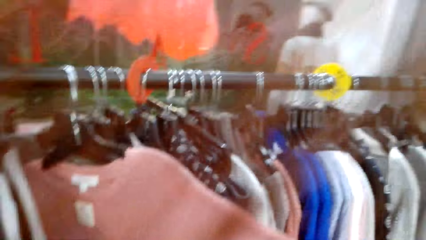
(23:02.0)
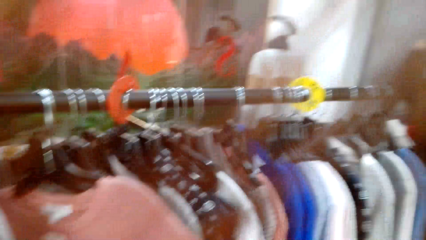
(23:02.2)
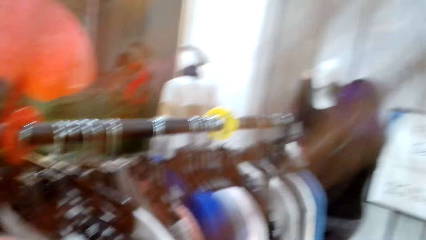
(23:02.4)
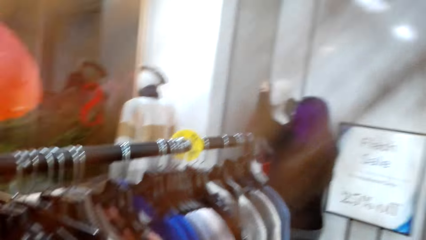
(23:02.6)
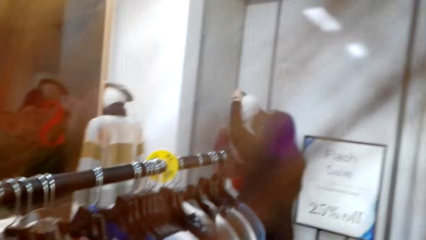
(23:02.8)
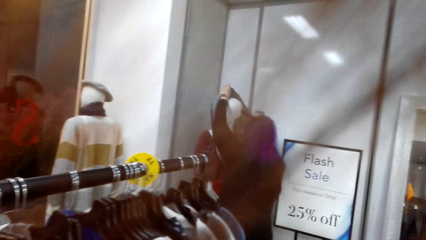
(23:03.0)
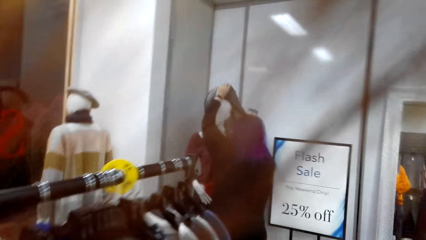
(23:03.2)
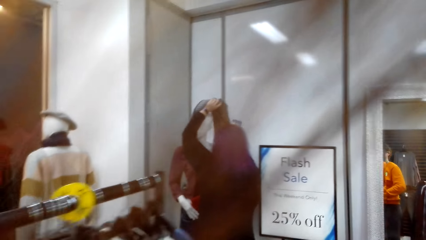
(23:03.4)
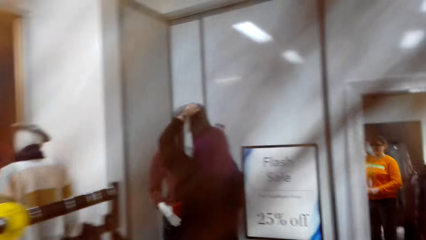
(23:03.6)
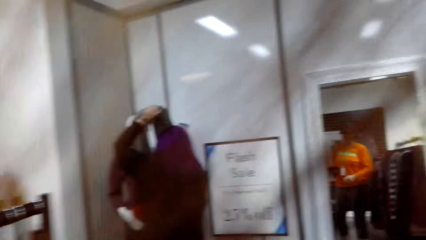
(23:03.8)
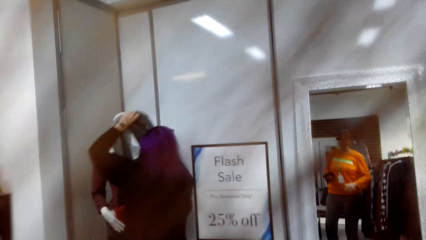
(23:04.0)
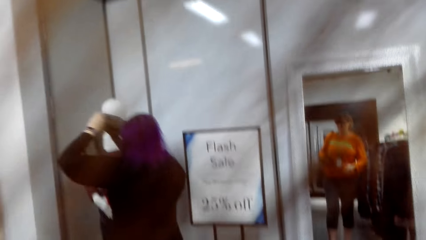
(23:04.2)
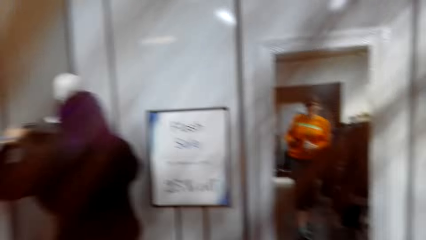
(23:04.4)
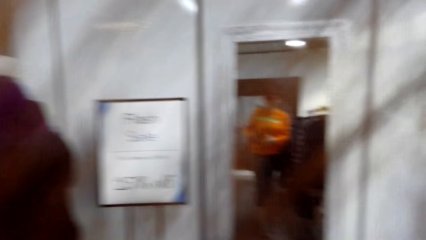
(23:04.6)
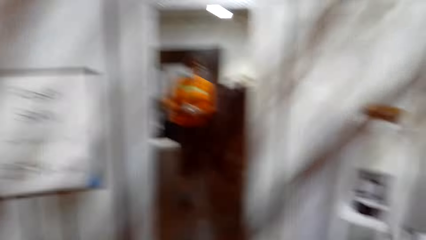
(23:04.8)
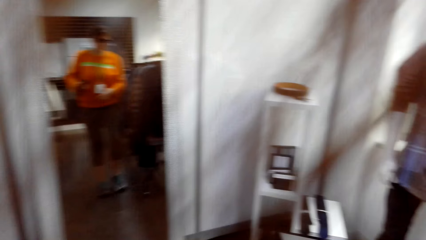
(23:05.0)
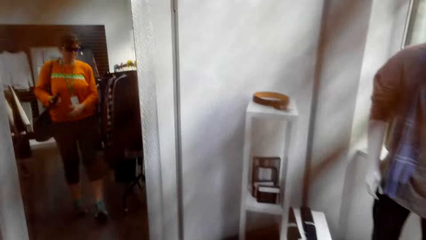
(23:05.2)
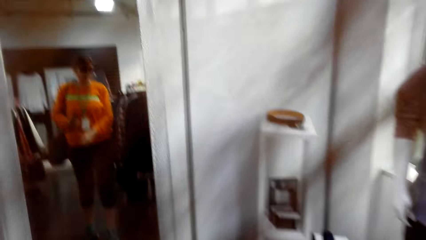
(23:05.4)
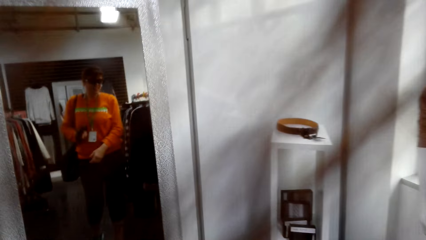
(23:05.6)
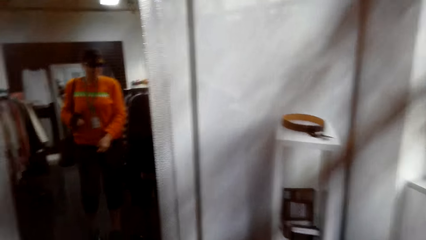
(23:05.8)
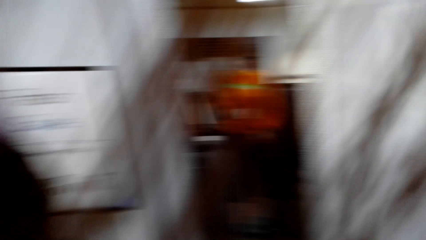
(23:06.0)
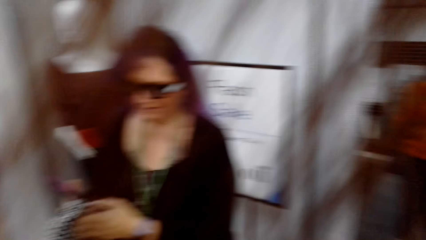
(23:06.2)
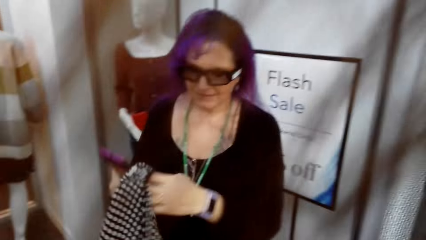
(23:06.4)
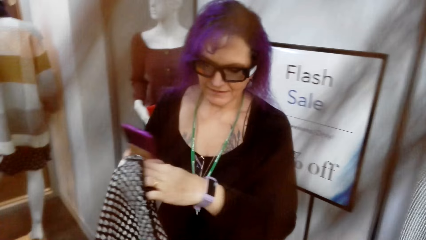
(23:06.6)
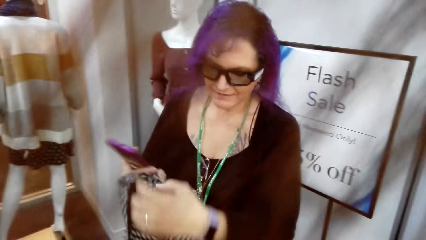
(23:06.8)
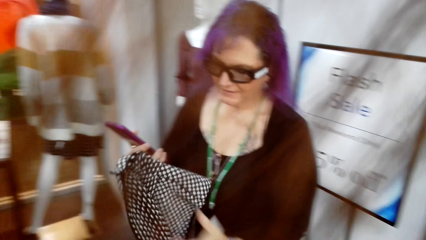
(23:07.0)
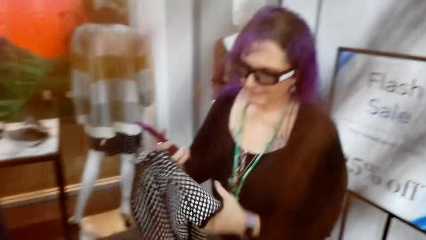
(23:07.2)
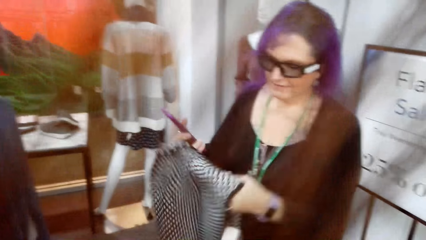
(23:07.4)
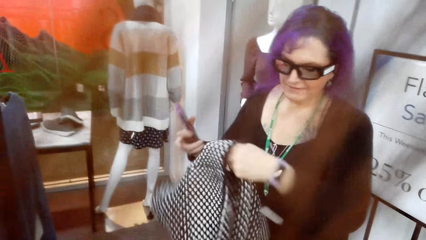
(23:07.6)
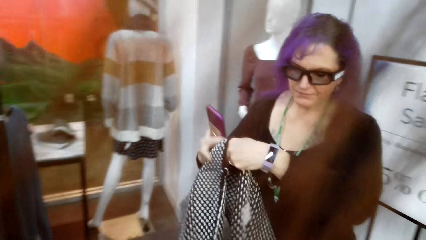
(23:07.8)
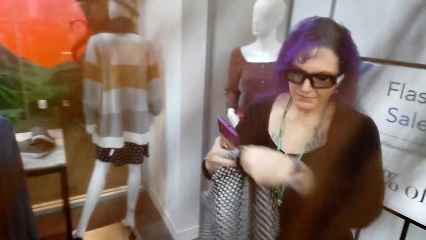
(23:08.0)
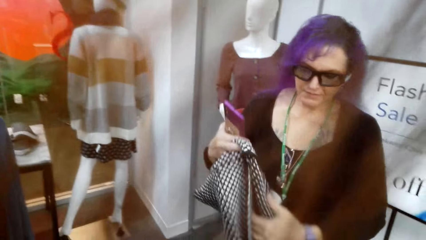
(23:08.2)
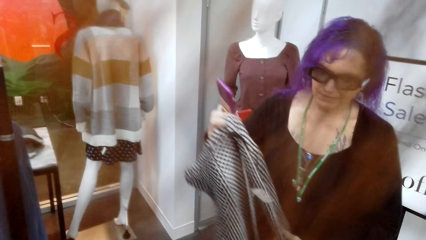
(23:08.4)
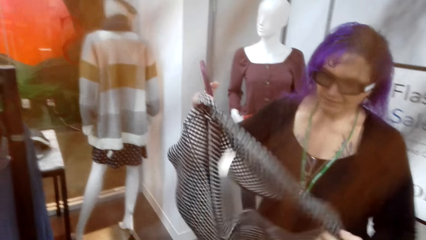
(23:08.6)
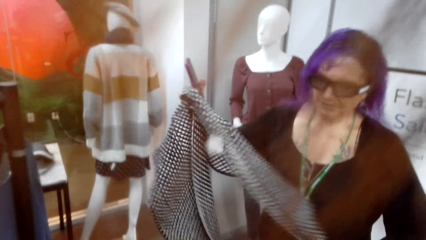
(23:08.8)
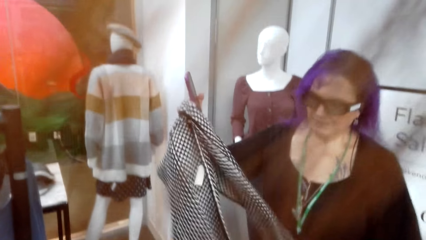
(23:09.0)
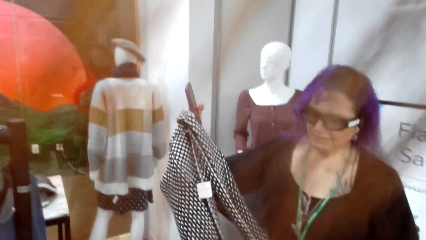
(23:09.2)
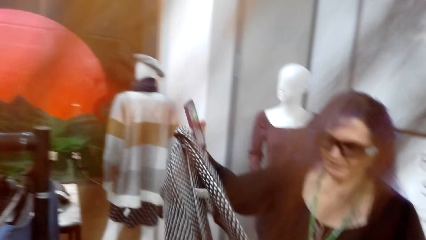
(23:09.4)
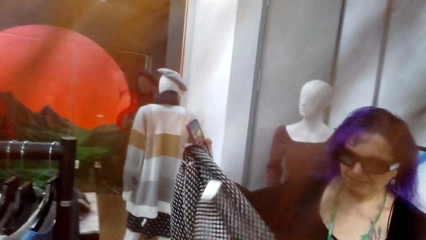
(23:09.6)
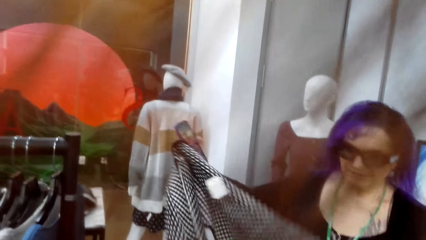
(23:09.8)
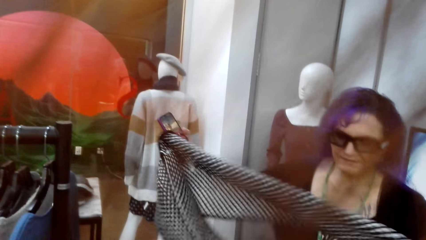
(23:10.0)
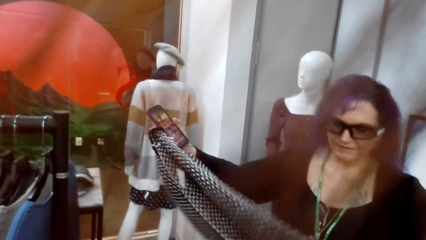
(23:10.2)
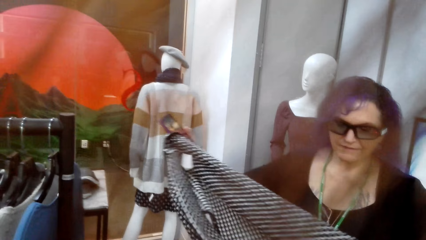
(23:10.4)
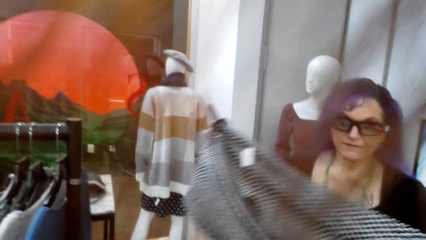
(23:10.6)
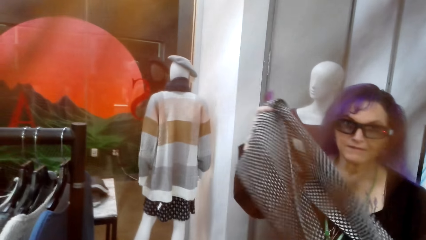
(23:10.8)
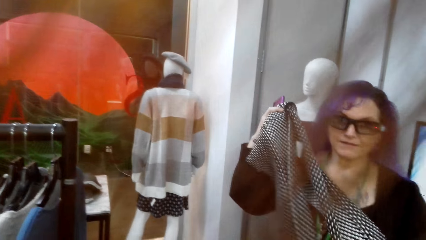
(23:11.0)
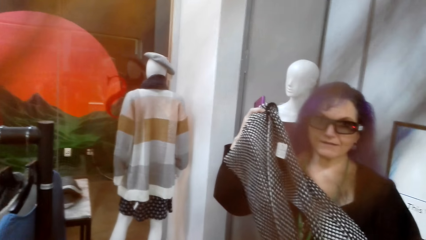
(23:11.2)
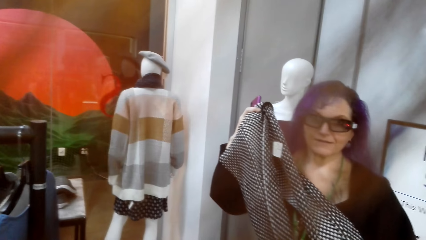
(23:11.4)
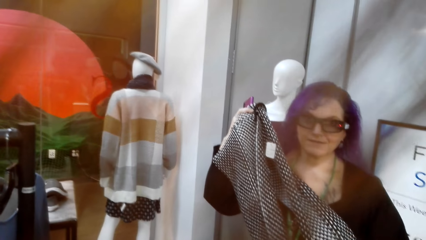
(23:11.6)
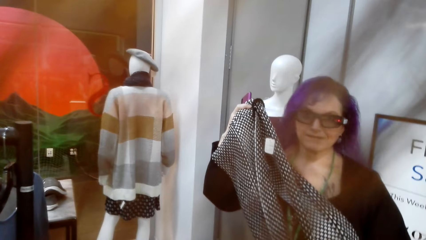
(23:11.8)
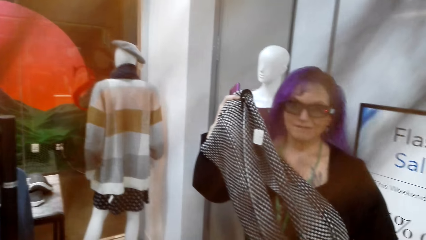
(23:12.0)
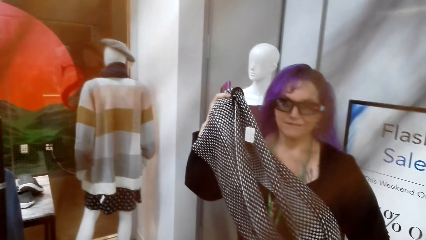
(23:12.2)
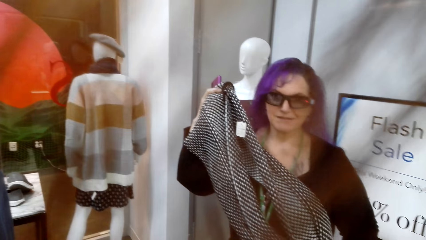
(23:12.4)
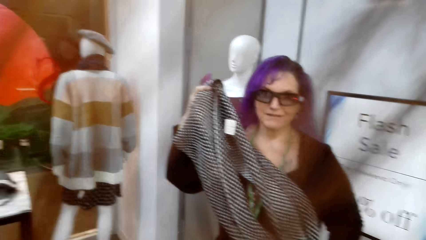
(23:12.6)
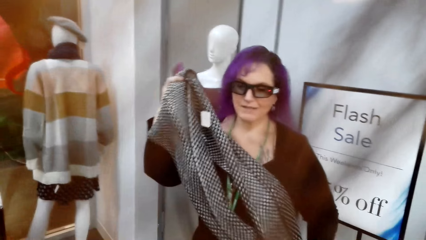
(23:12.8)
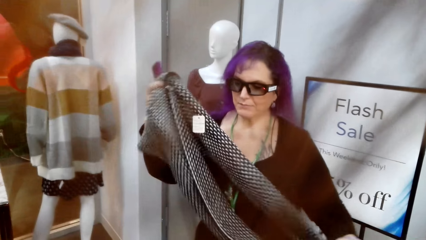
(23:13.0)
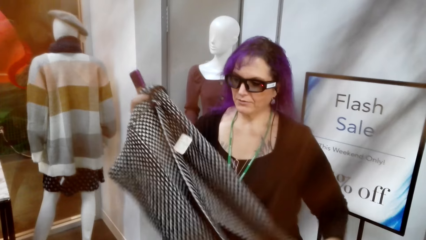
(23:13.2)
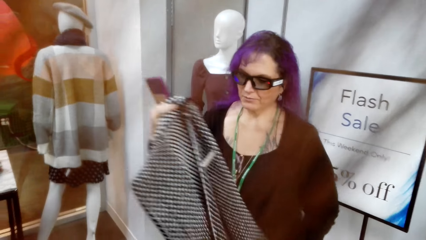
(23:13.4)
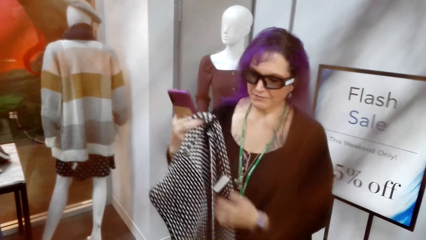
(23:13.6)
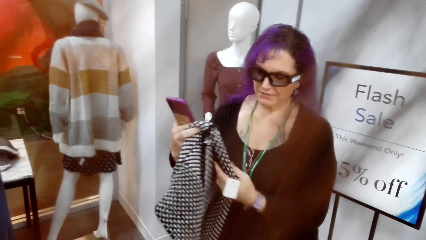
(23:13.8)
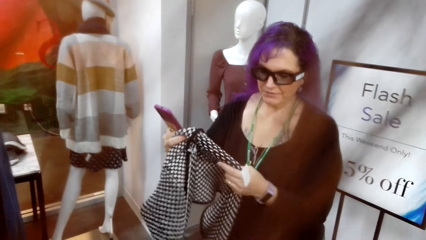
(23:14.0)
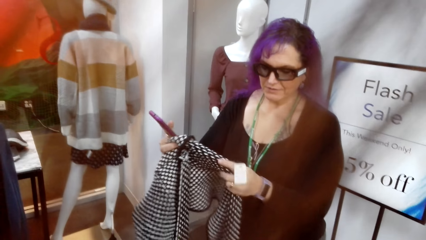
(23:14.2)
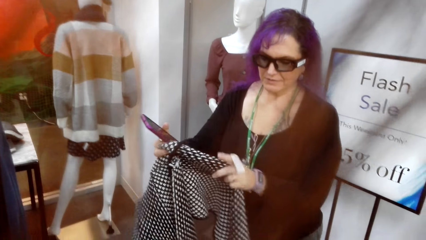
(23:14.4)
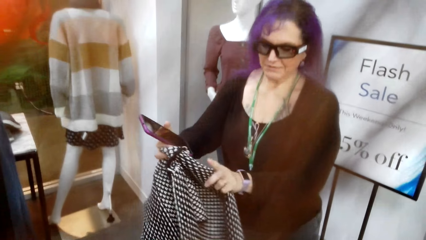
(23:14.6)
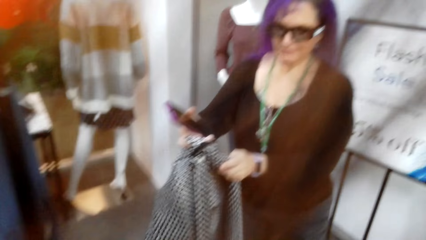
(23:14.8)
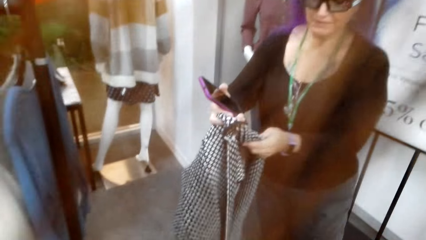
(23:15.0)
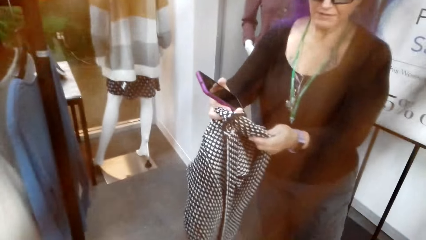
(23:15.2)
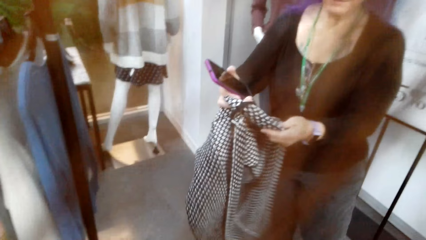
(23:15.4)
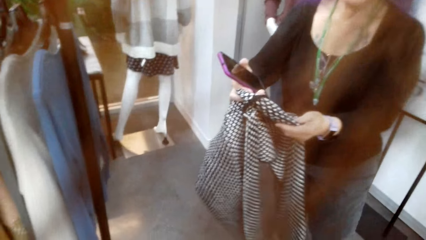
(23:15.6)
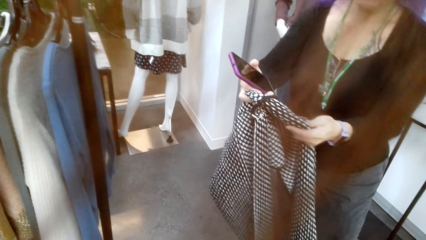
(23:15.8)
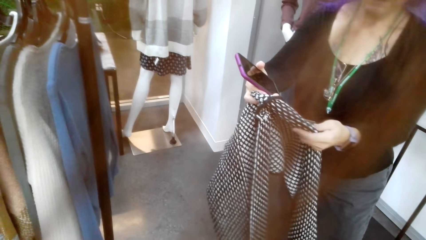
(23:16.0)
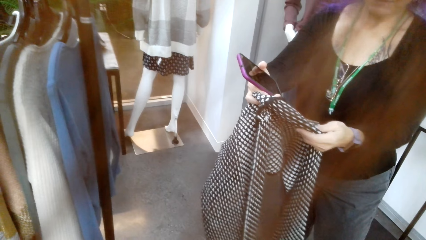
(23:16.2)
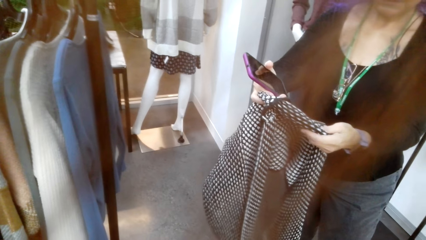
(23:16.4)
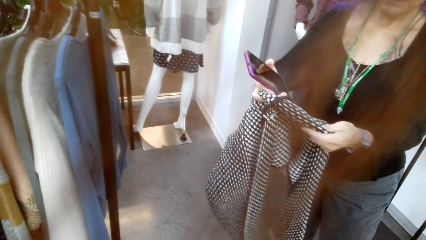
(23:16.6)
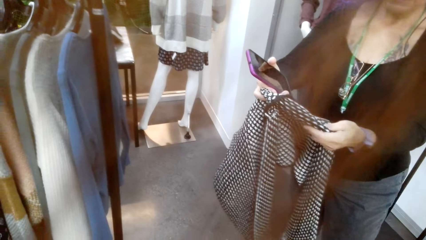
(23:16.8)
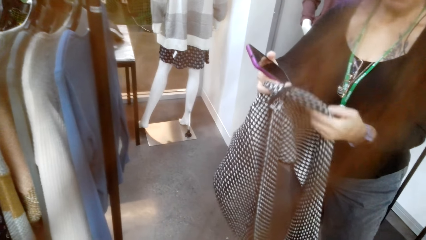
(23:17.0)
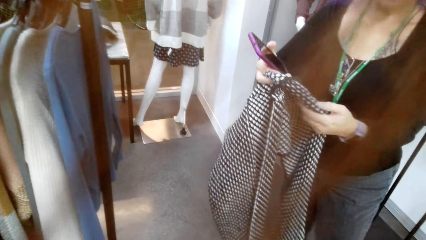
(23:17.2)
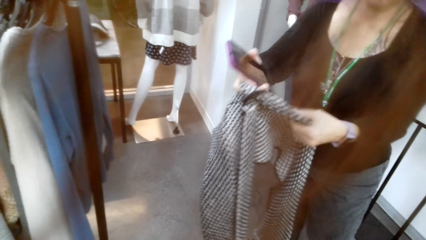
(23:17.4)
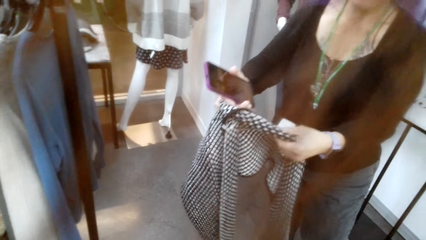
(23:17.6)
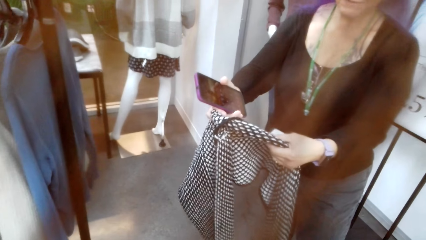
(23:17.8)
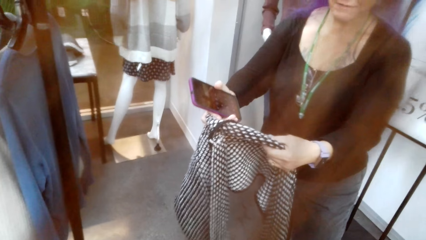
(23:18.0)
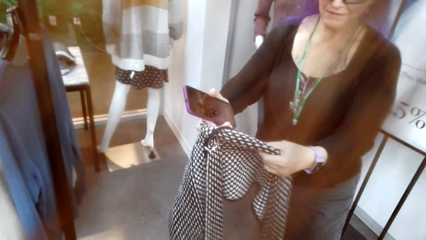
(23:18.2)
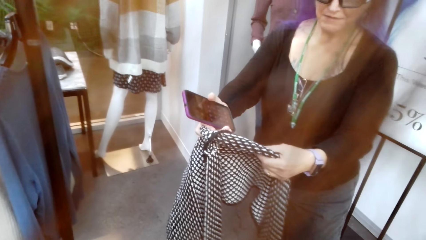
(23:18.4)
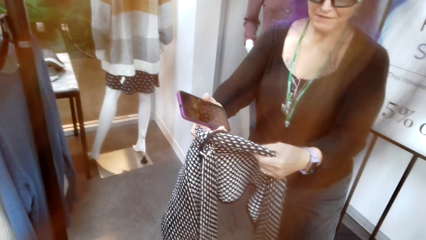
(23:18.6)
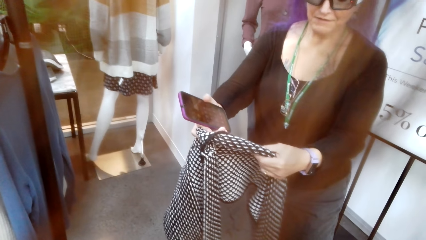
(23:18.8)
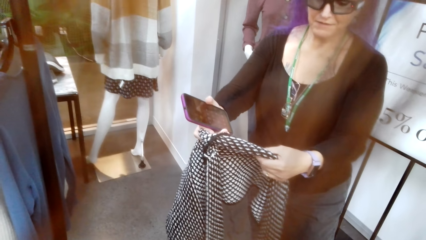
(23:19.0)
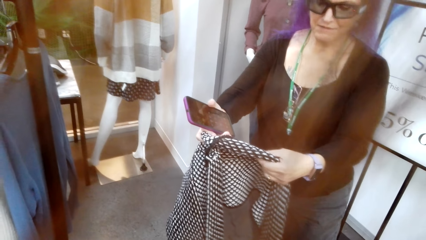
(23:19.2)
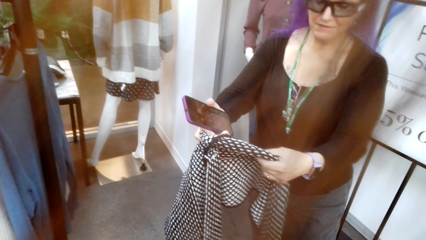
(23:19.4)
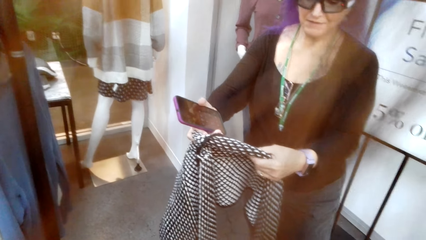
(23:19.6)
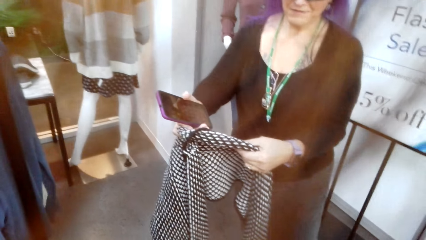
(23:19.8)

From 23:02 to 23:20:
The camera wearer walks around the clothing shop. A lady removes a scarf from a mannequin. The camera wearer looks at herself in the mirror. She stares at the lady. The lady inspects the scarf and unfolds the scarf. The camera wearer dialogues with the lady. The lady stares at the scarf.
